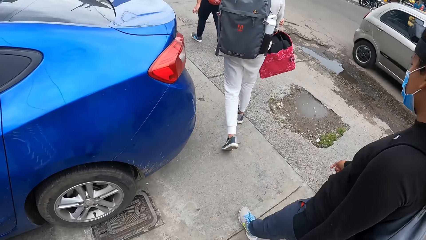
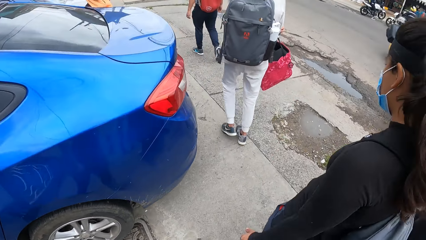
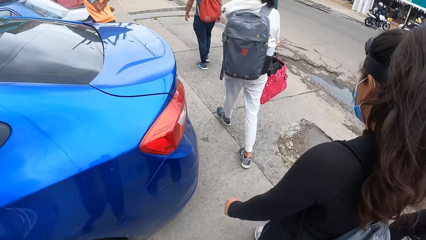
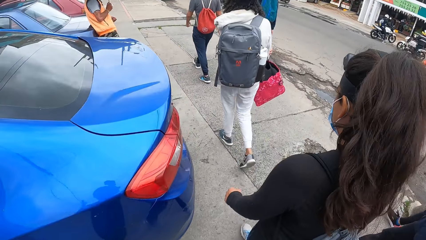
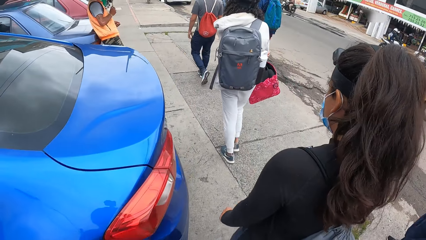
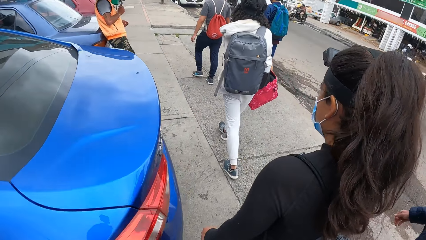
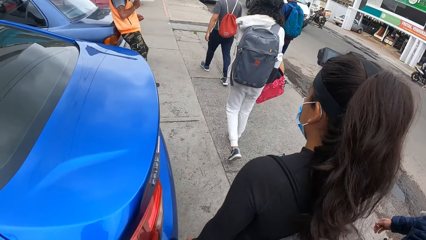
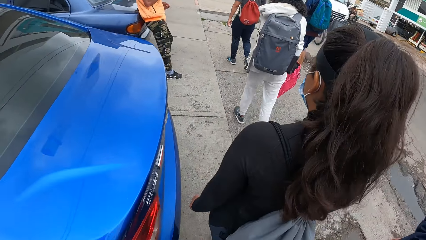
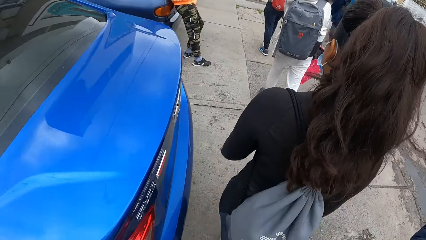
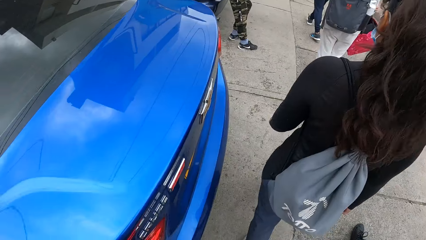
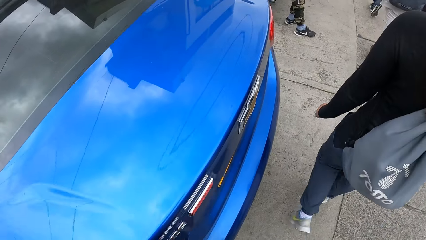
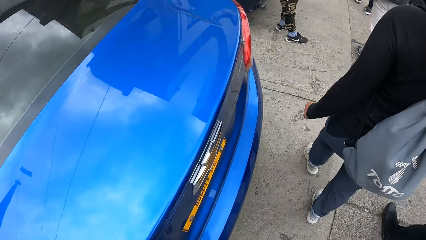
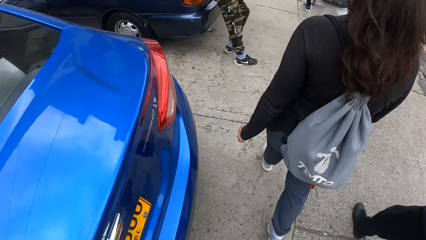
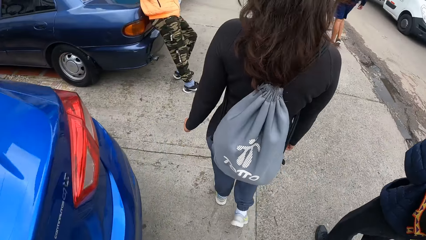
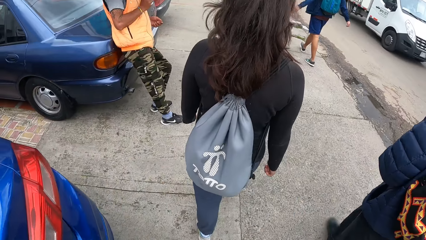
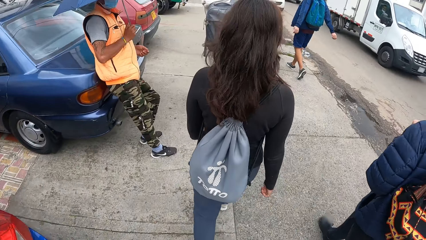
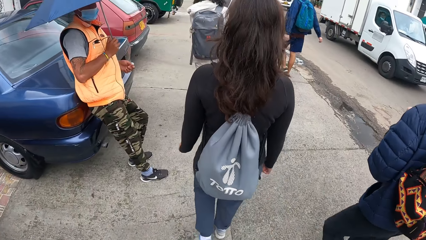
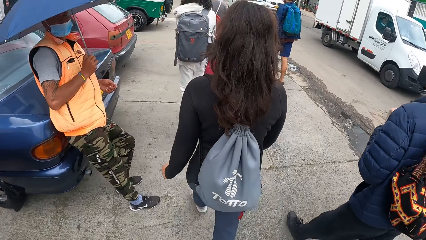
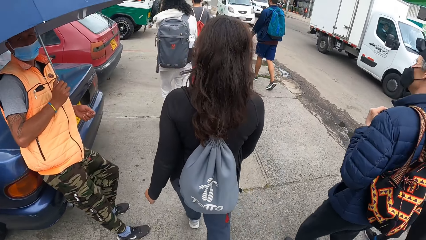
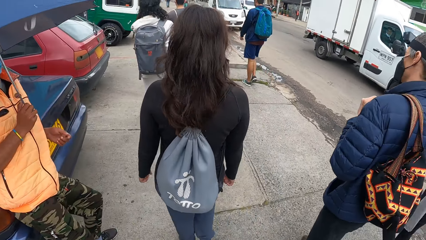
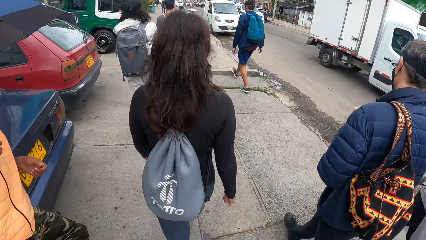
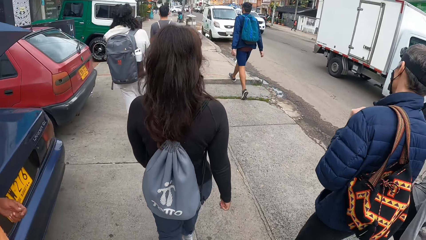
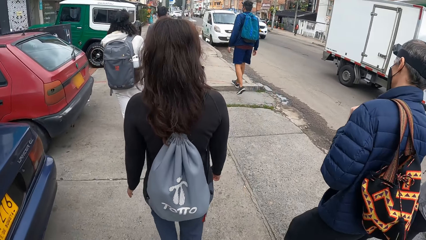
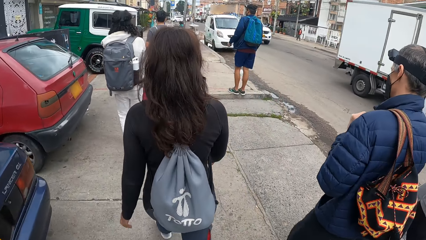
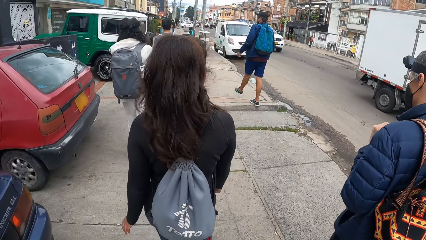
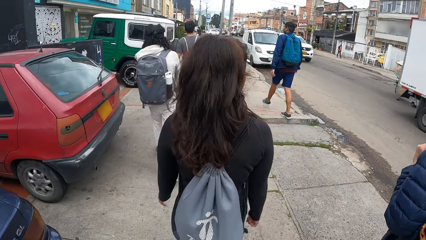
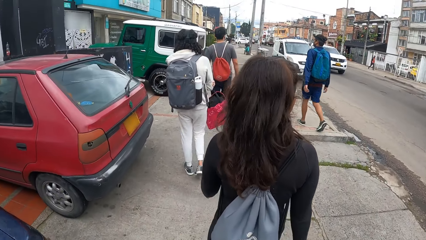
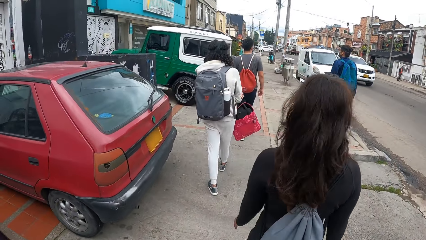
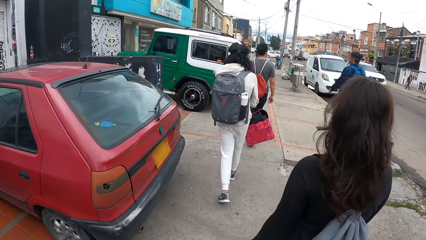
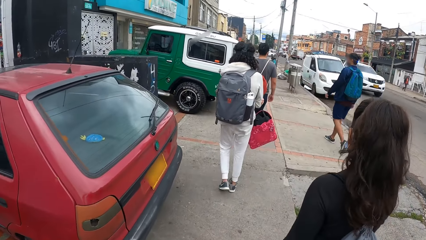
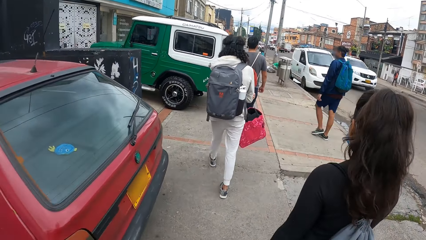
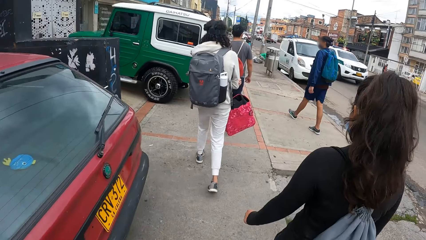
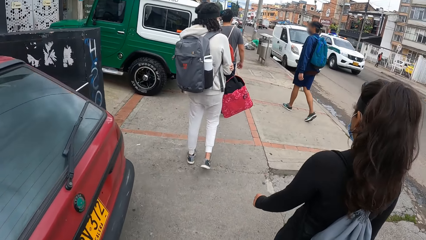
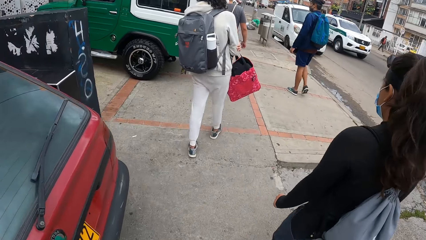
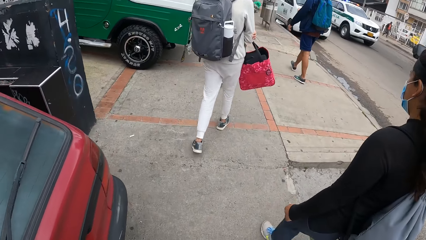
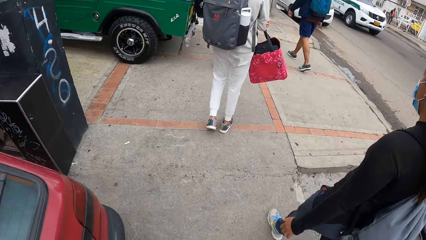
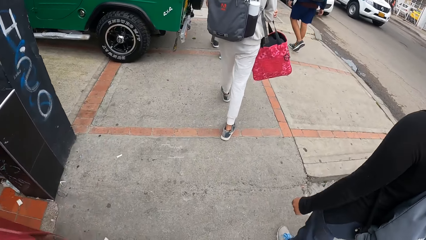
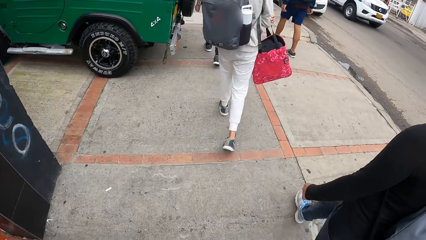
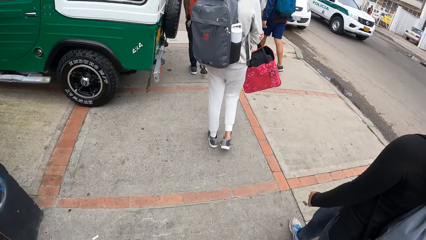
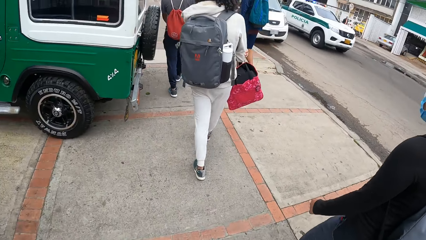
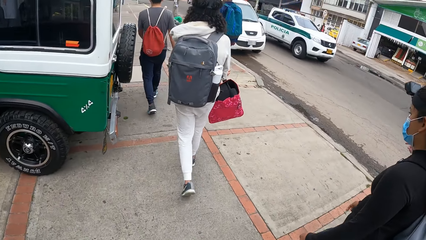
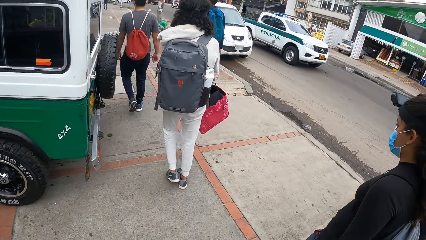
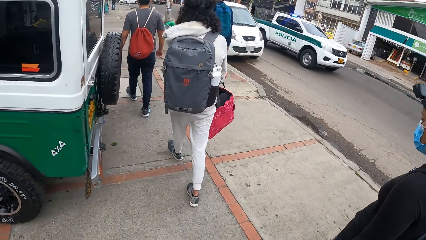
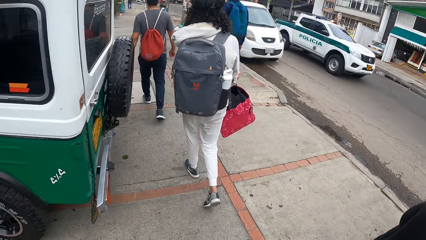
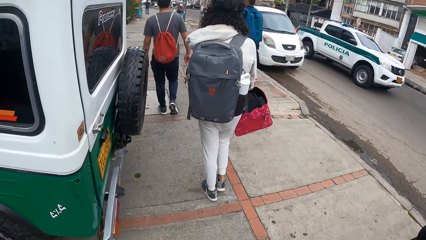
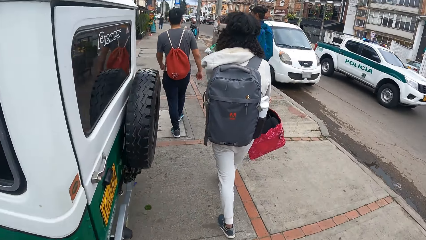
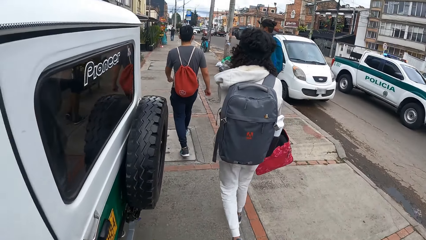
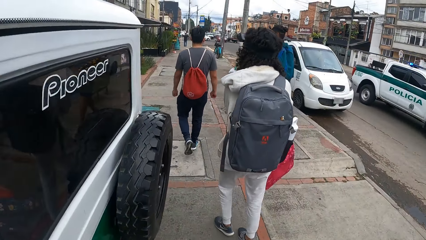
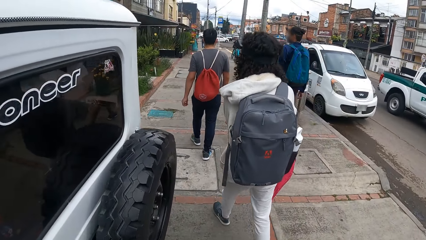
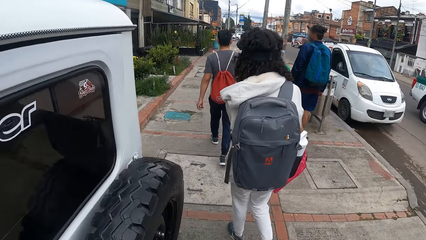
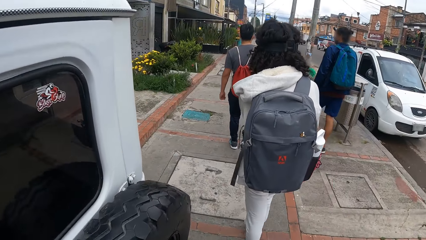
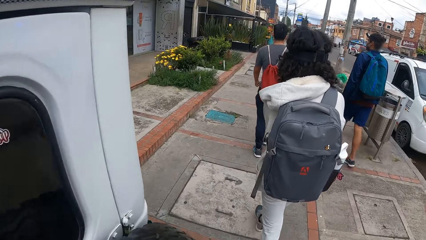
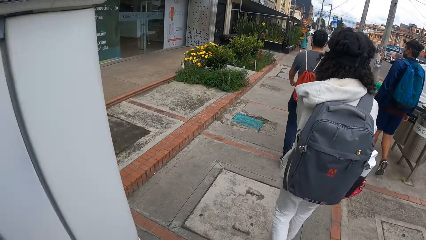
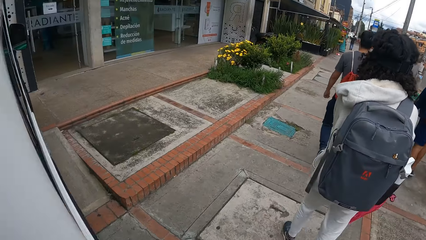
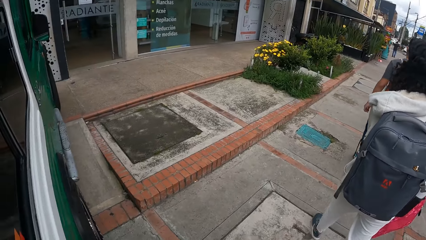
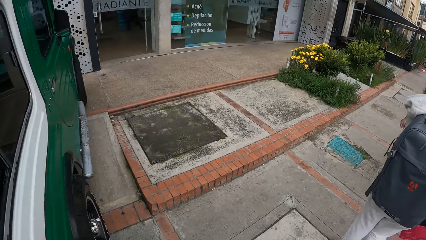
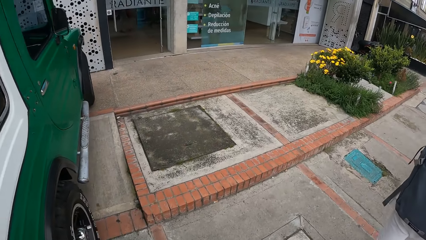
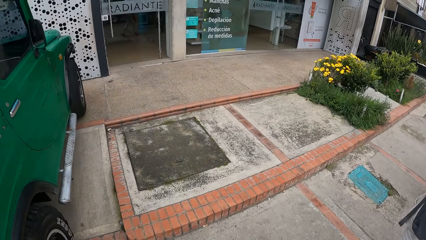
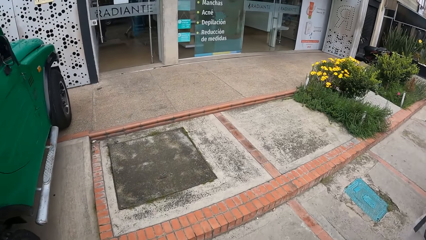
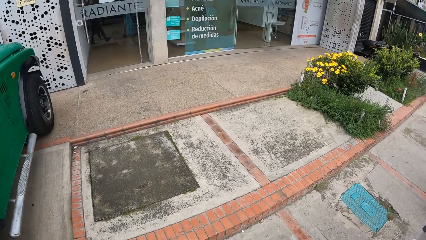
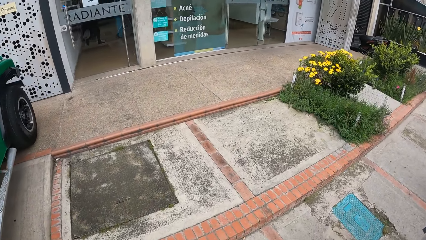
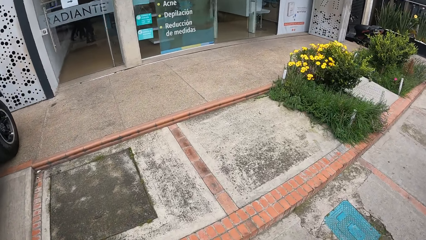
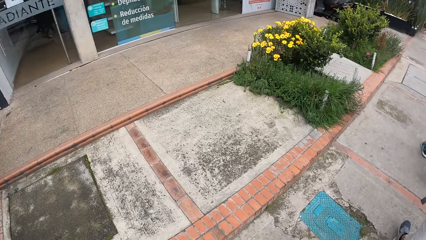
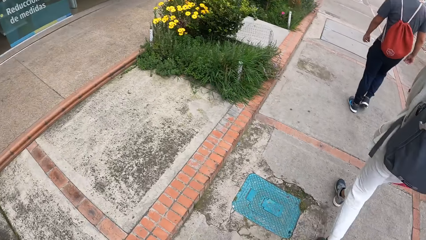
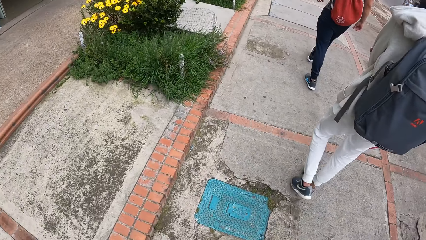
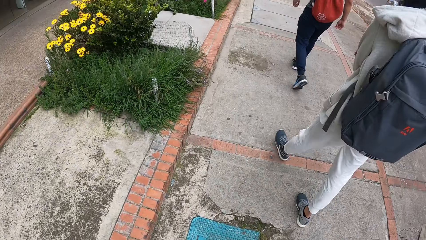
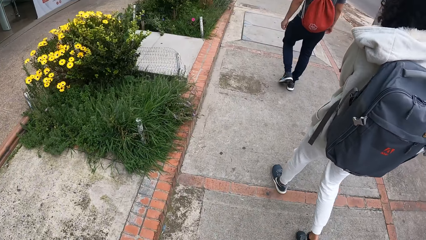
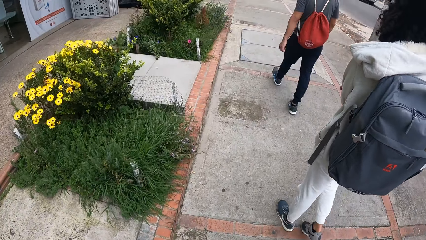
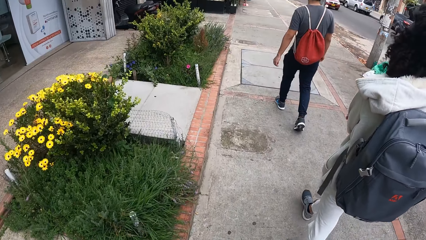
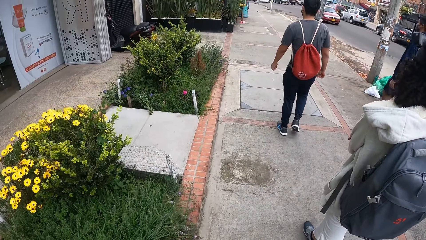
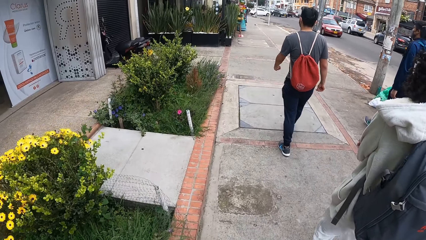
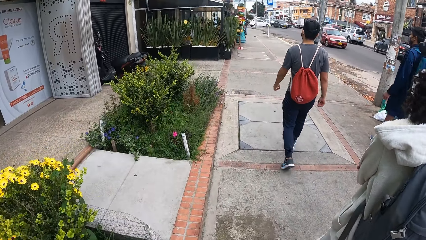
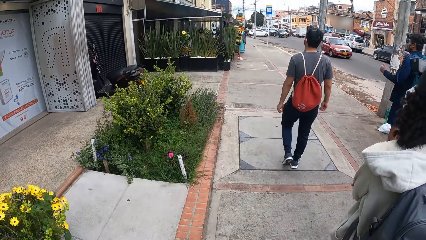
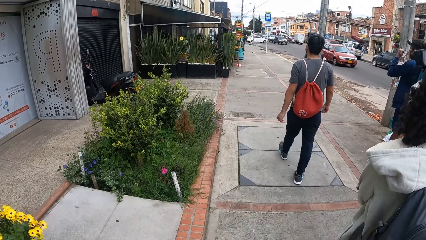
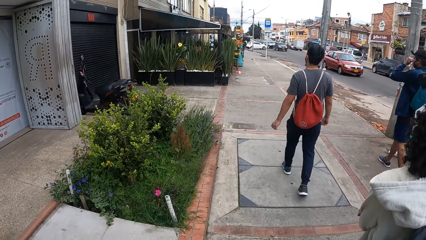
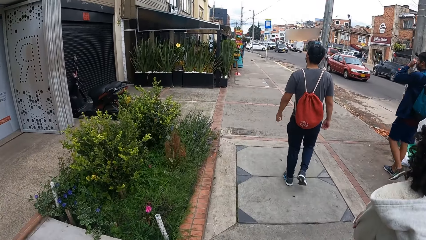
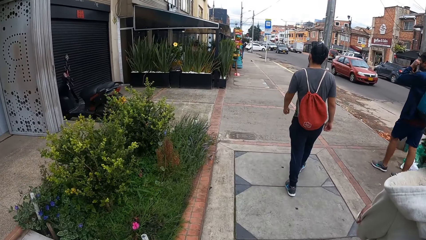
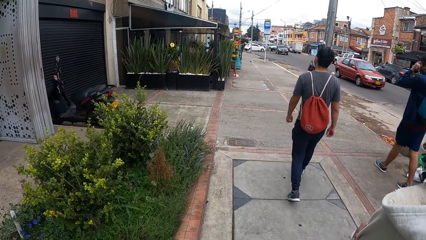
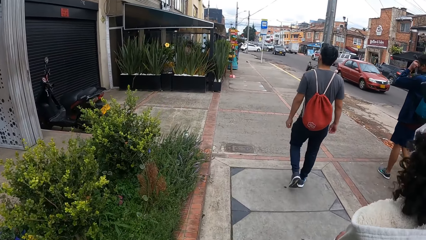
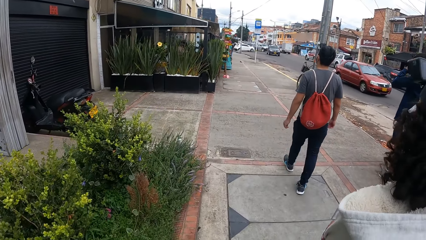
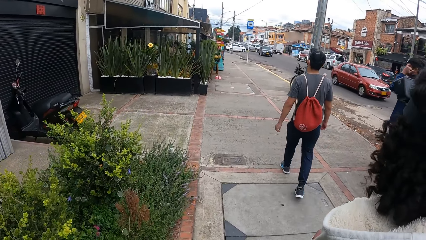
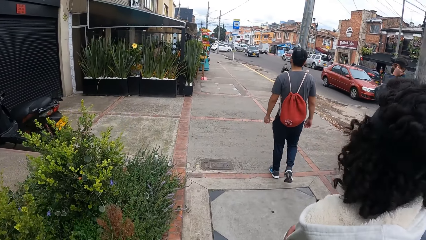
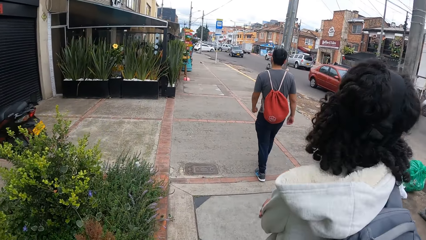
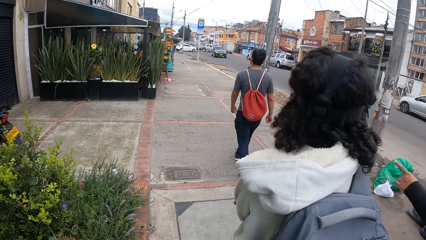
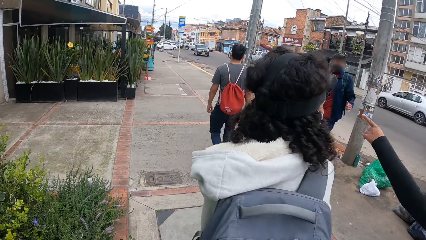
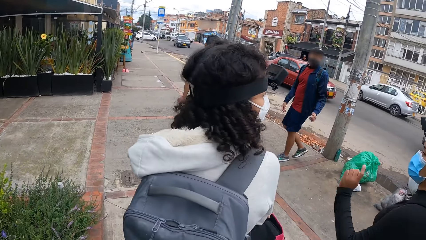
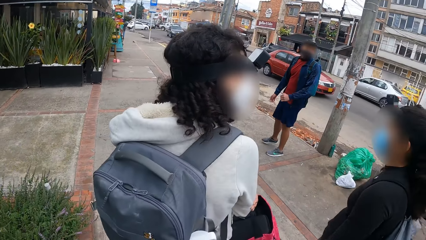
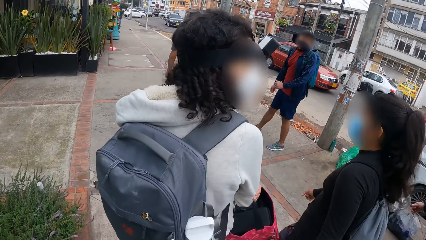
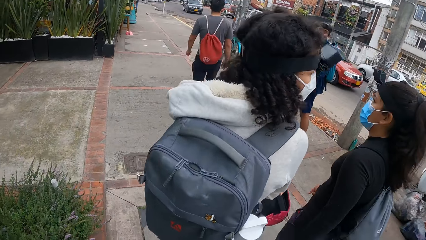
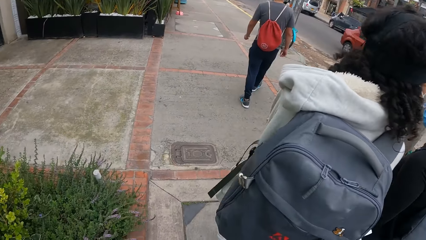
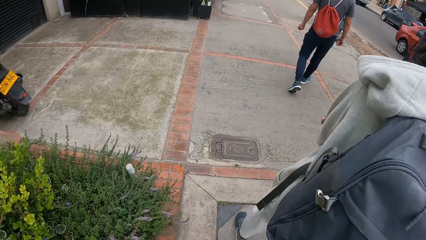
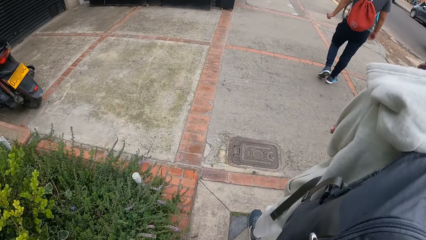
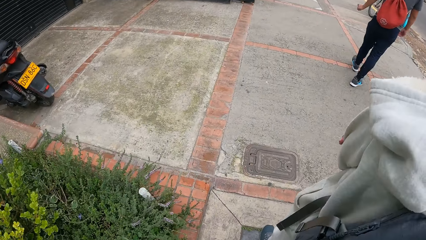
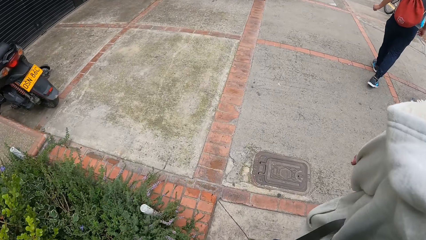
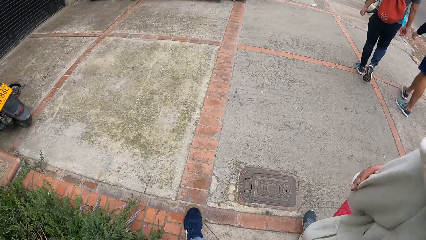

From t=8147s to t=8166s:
The camera wearer walks past a man. The woman interacts with another woman.
